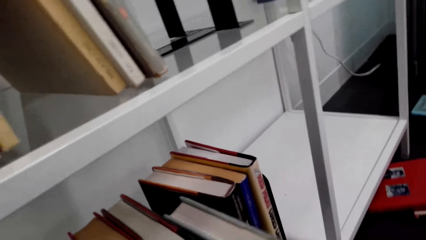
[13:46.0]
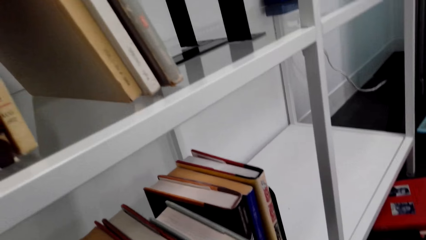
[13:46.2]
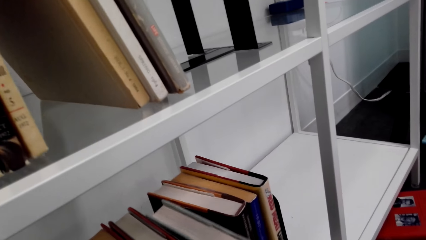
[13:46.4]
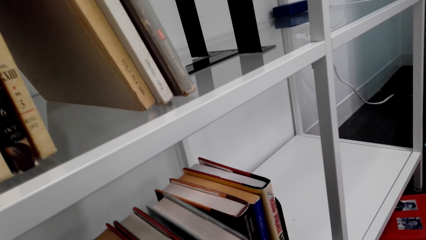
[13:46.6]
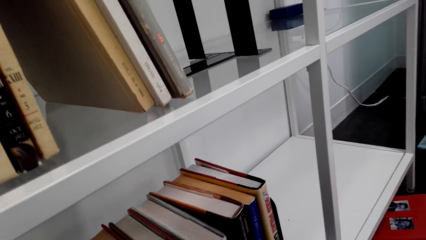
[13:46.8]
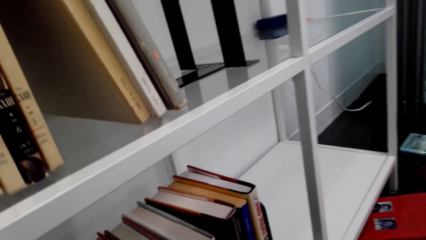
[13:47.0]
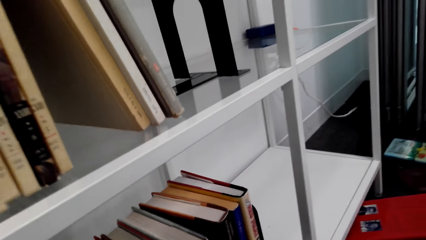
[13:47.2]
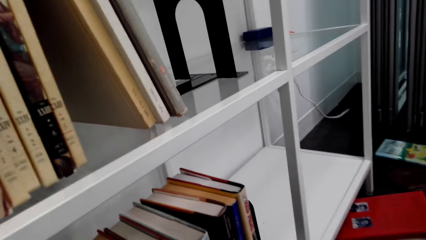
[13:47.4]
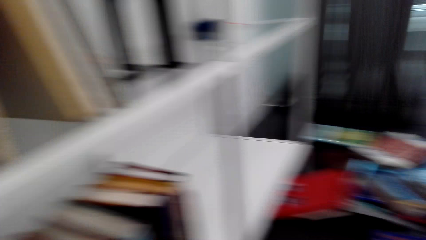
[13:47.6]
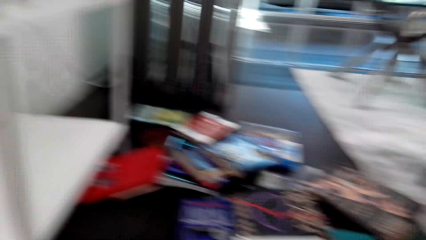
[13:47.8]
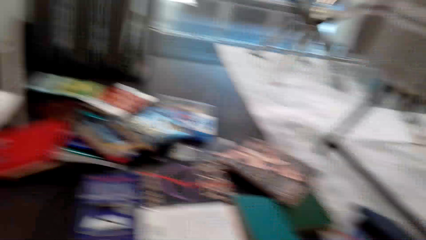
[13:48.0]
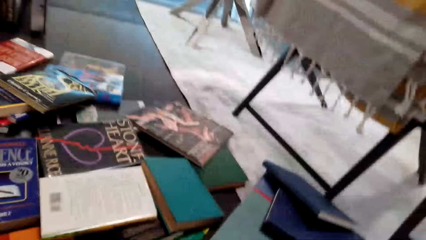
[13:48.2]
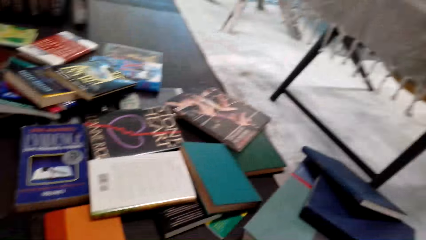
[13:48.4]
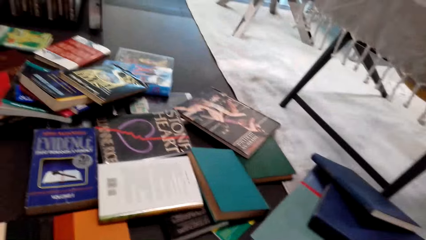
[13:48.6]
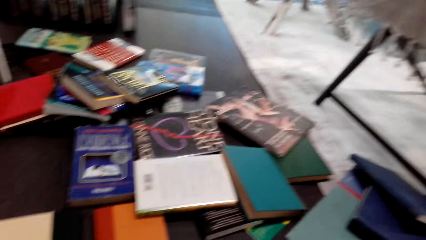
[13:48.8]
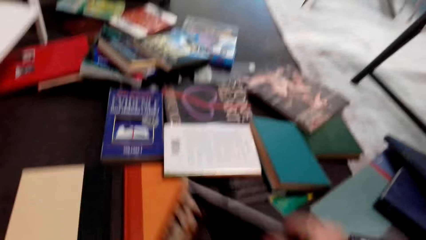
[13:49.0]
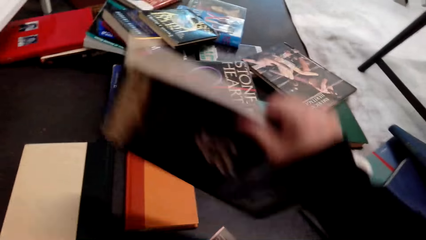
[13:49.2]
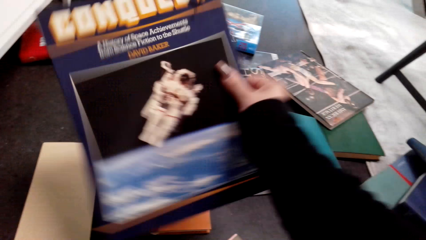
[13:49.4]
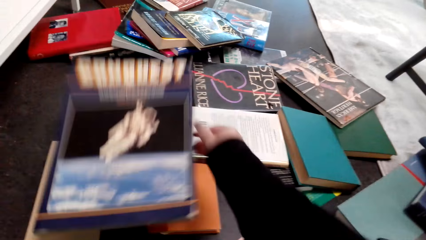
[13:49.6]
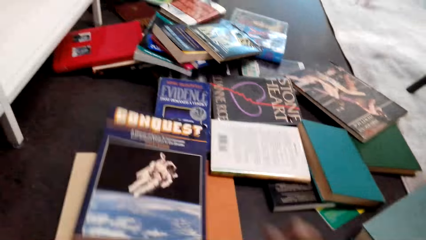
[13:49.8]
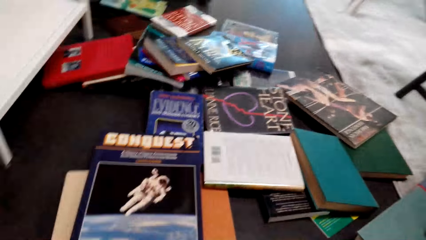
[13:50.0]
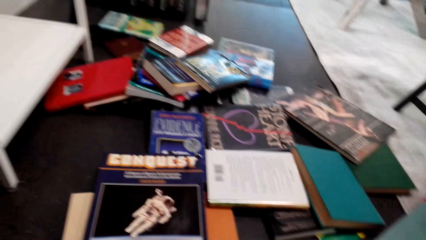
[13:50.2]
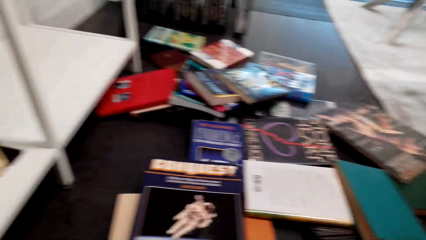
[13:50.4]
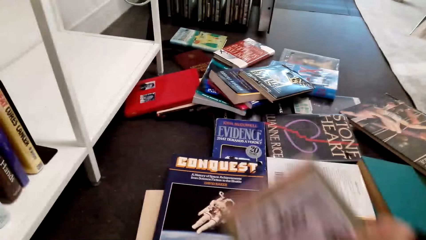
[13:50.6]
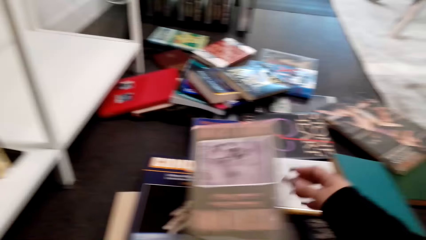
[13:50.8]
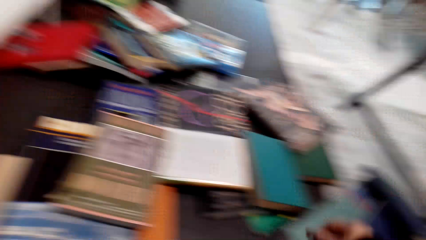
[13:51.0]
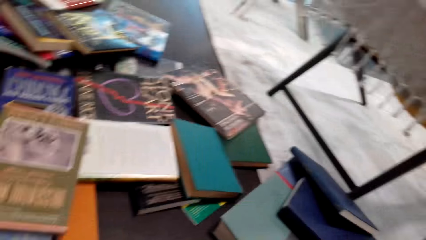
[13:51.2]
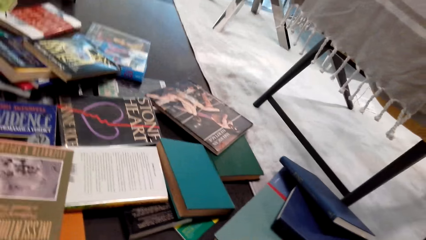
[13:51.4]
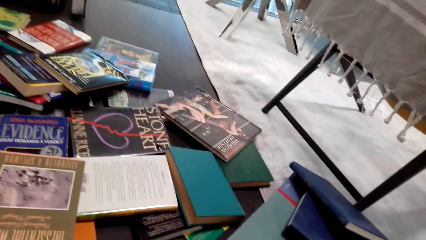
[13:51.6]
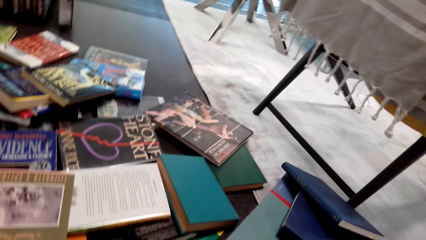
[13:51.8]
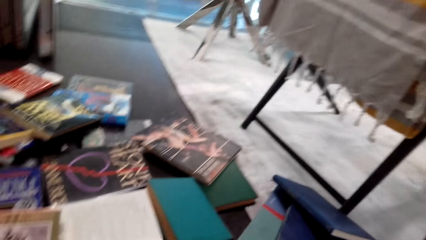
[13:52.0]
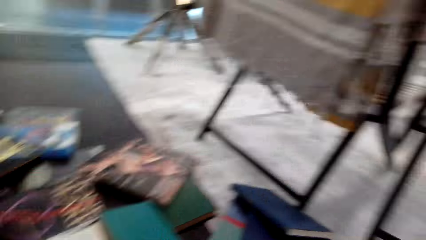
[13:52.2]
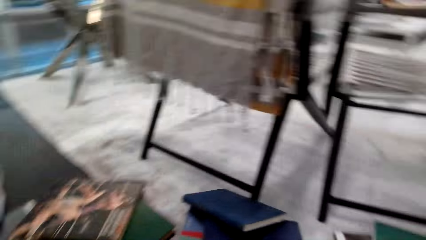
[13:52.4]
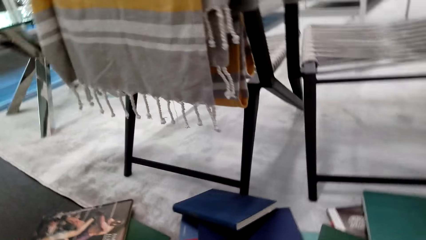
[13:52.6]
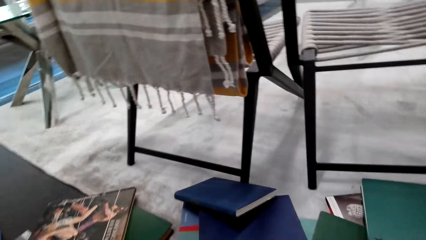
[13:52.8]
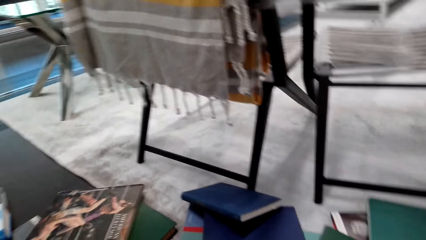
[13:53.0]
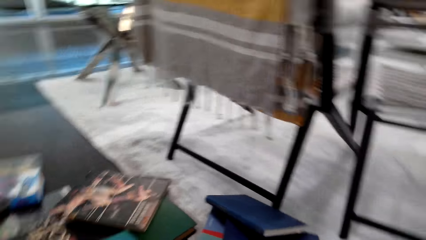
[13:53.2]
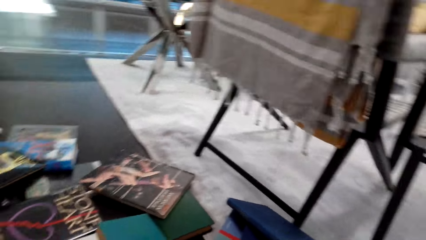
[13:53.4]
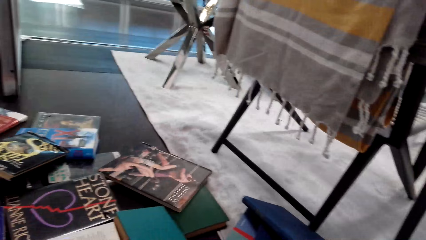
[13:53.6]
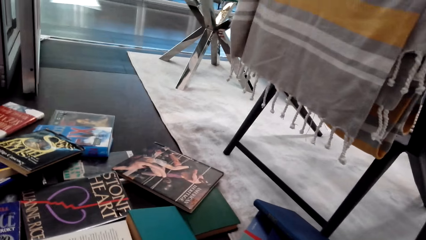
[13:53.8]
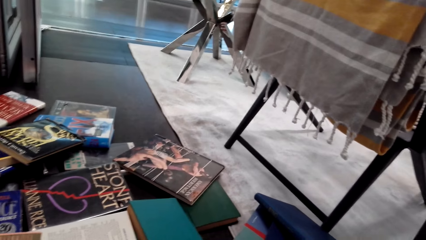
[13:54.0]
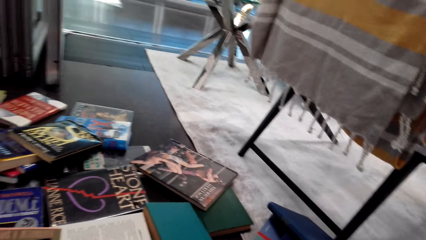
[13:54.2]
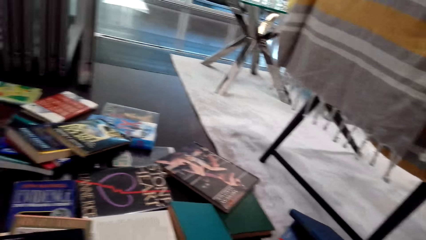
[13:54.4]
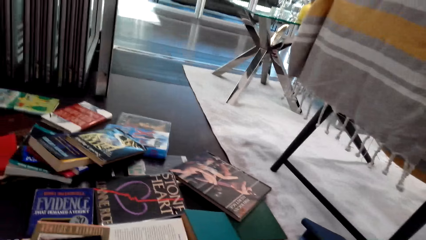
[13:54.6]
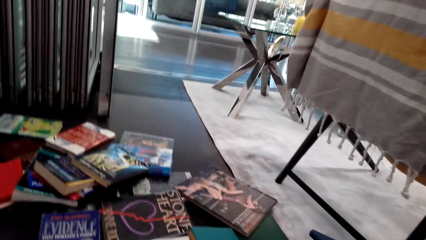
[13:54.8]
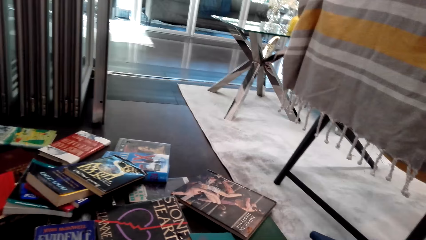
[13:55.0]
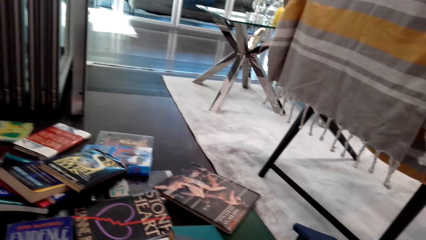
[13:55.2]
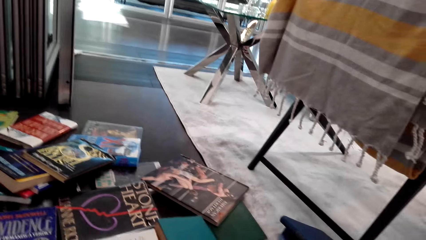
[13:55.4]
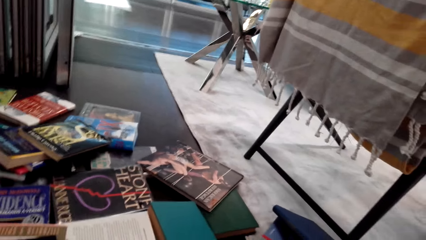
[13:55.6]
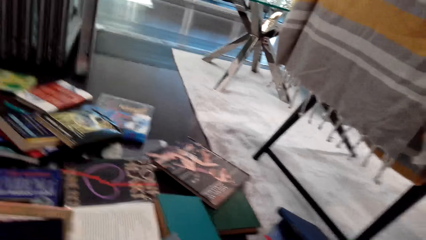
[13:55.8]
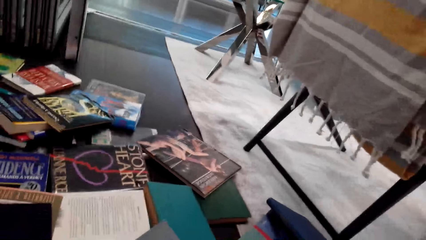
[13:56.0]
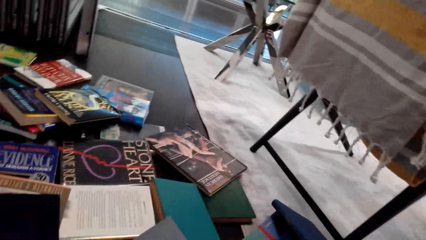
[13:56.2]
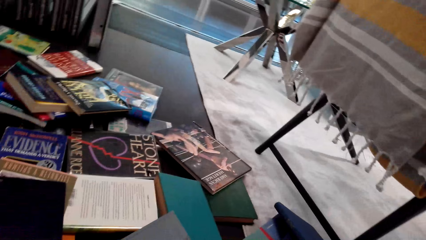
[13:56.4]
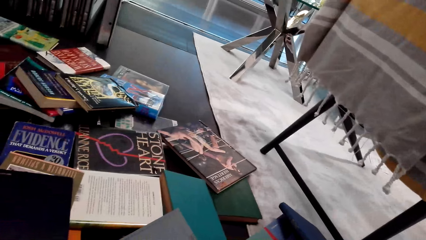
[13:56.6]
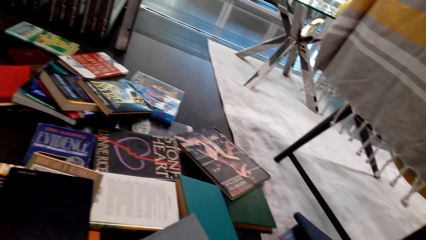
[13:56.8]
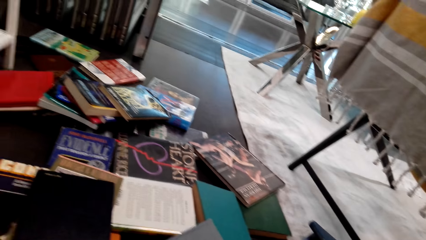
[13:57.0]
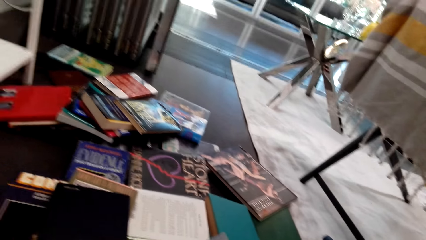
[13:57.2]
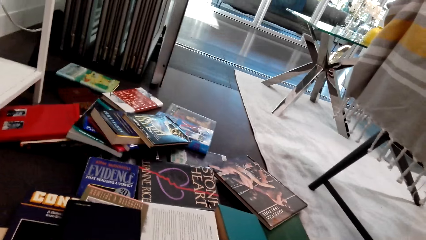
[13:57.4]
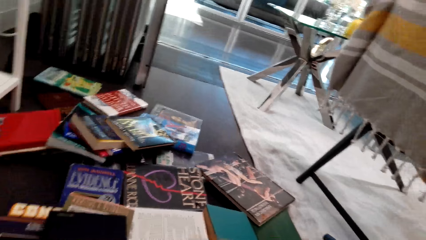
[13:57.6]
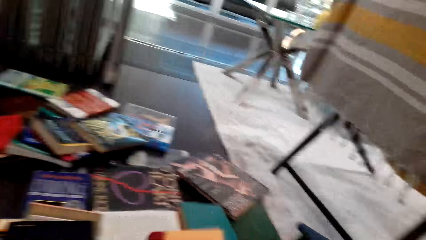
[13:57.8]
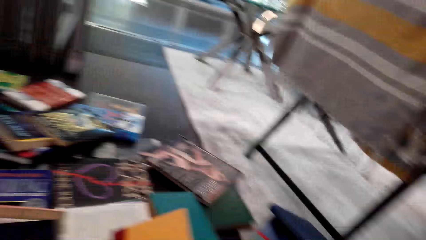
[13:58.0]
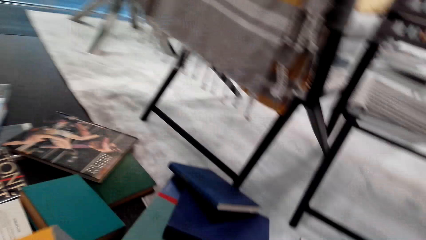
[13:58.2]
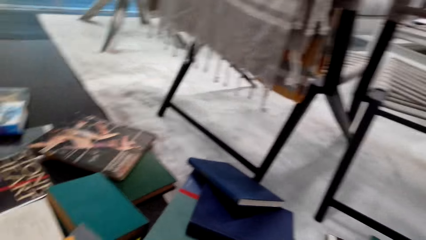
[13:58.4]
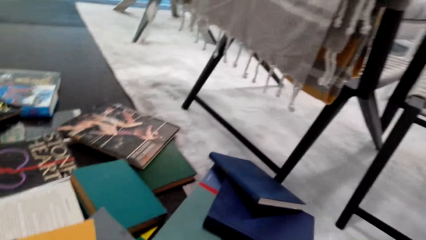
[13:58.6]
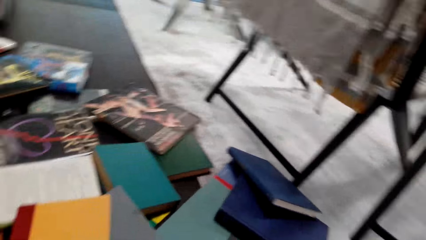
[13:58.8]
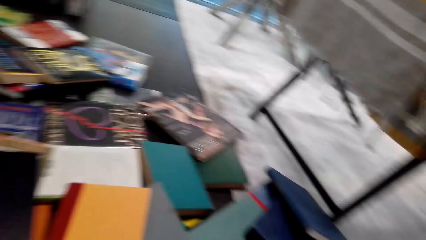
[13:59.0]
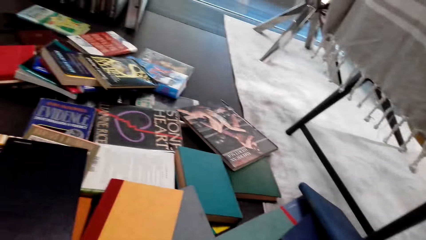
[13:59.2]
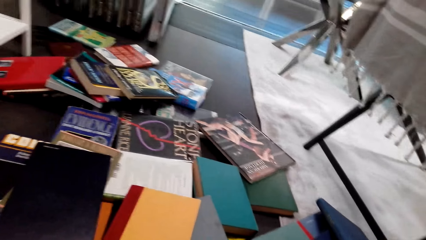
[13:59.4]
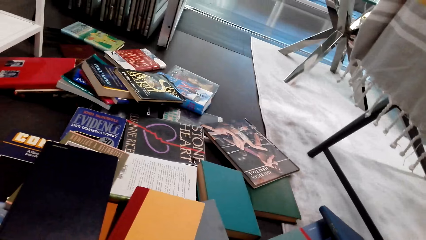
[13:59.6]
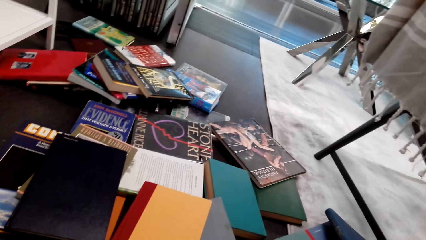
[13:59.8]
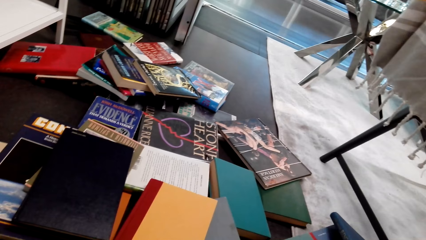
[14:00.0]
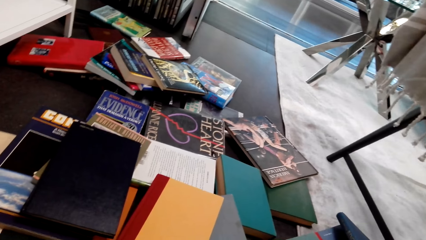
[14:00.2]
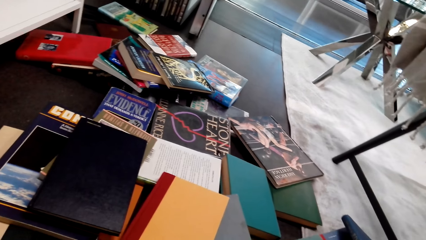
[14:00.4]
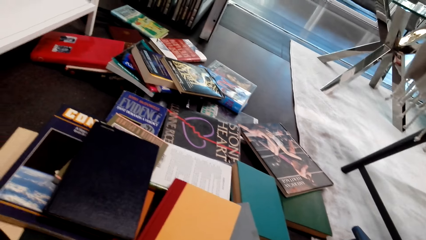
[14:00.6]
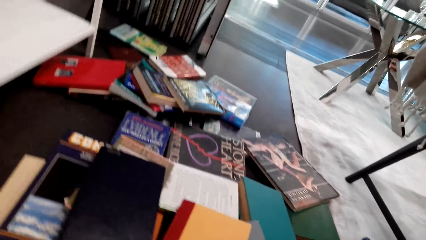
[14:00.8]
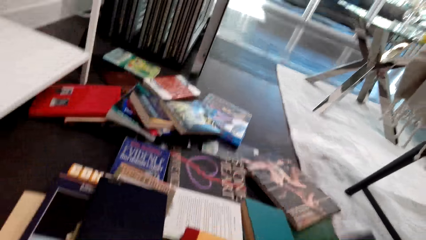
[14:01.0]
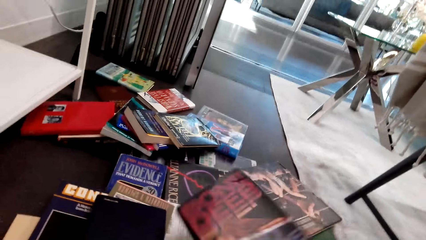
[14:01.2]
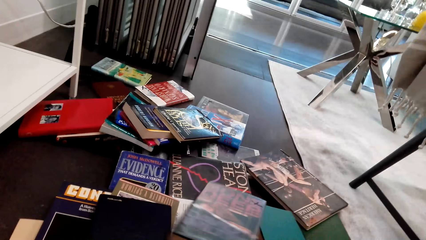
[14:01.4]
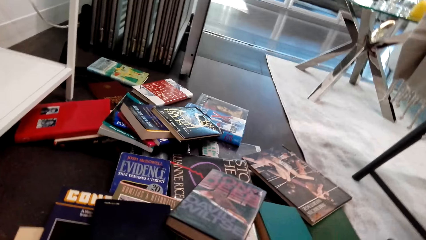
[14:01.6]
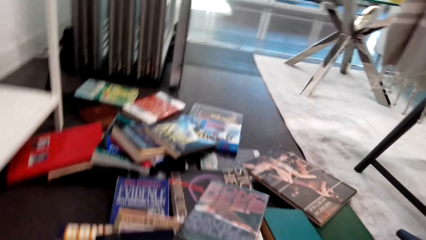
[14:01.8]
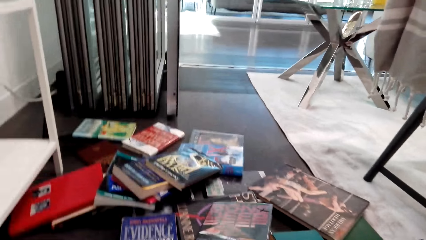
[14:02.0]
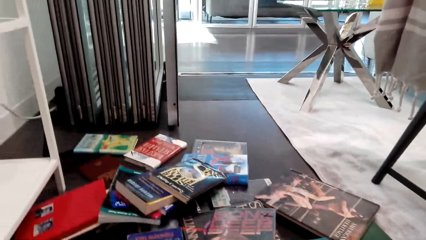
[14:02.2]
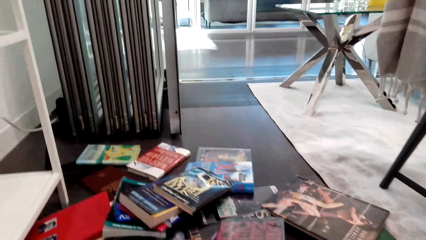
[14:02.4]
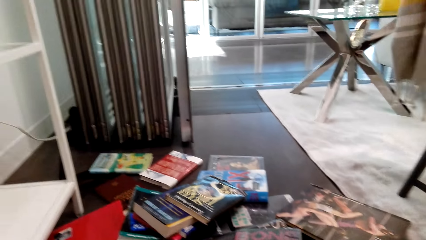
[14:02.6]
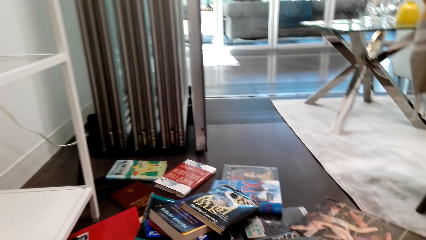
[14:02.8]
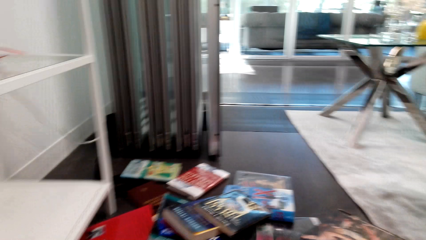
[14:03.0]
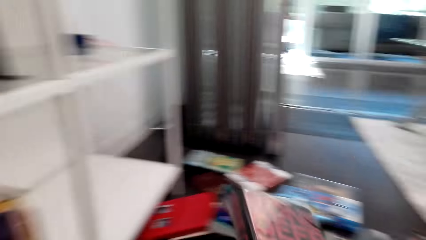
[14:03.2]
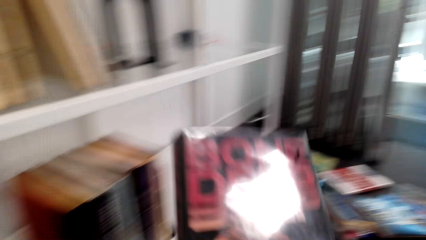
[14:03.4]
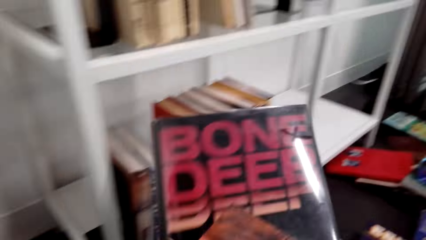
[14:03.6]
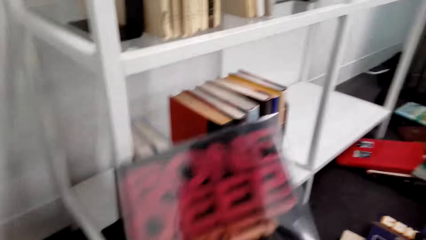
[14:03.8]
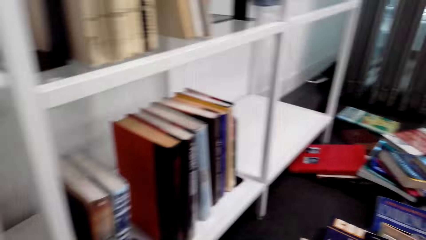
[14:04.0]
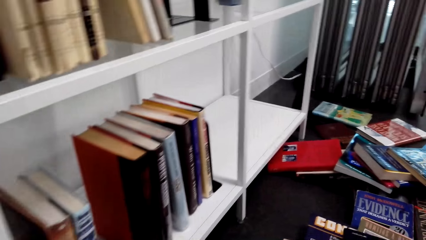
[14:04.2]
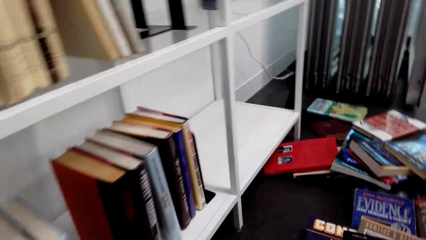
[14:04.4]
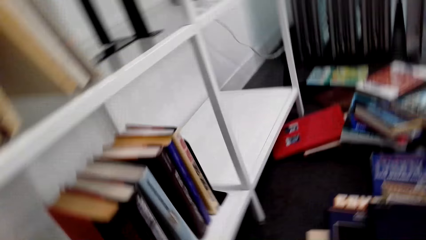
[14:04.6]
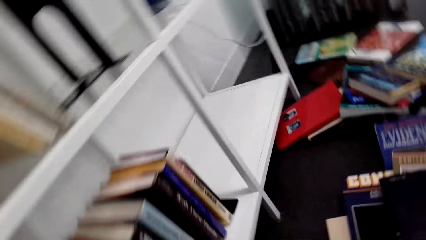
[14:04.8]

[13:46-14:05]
The camera wearer puts the book on the shelf. They look at the books on the table. They pile books on the floor. They put the book on the table. They look at the books on the table. They put the book on the table. They look at the books on the table. They put the book on the table. They look at the books on the table. They hold the book.
